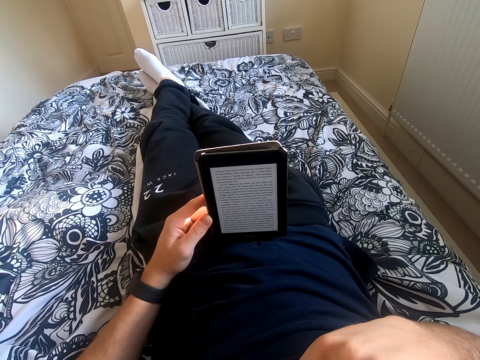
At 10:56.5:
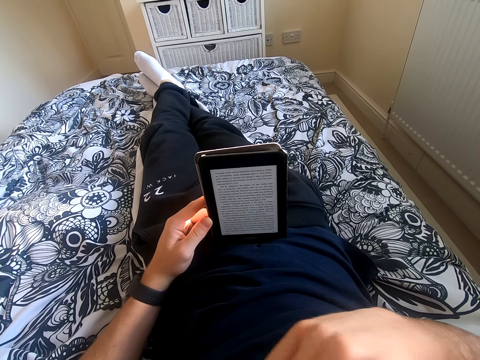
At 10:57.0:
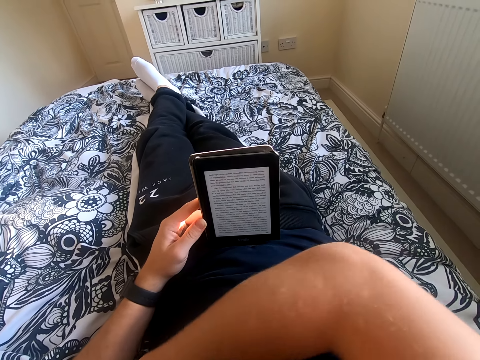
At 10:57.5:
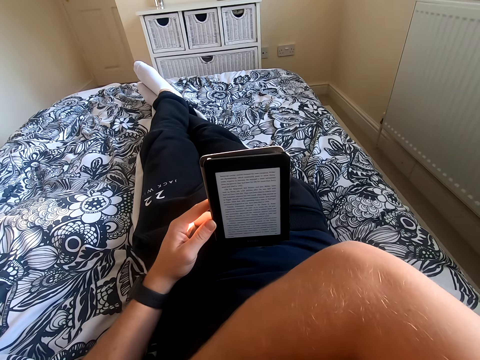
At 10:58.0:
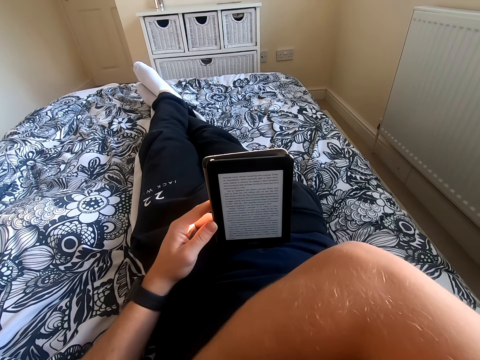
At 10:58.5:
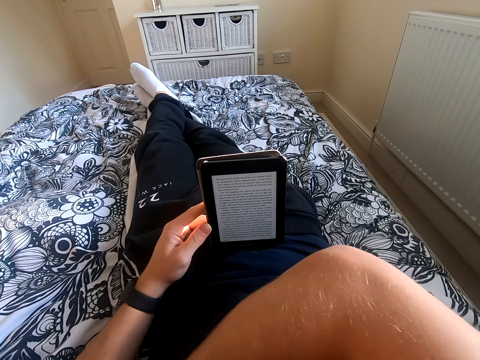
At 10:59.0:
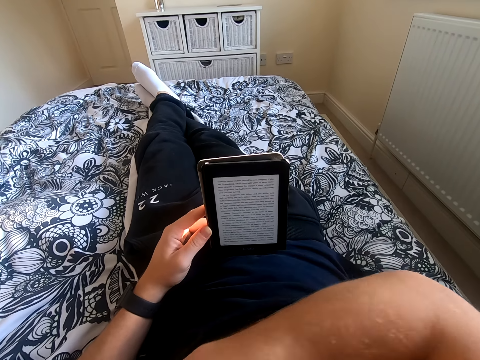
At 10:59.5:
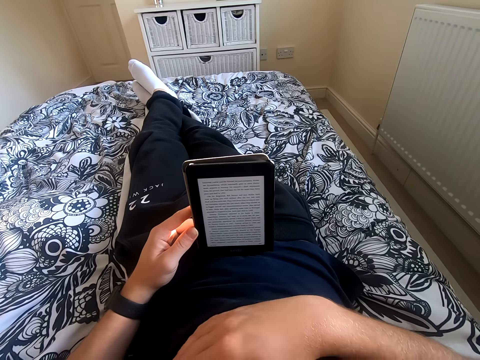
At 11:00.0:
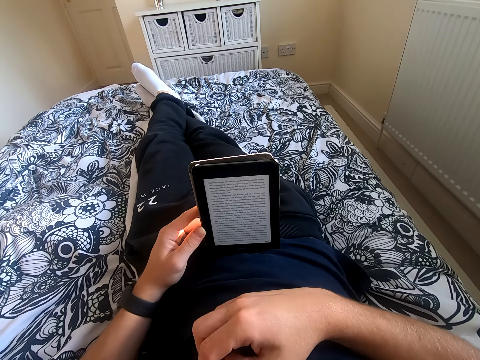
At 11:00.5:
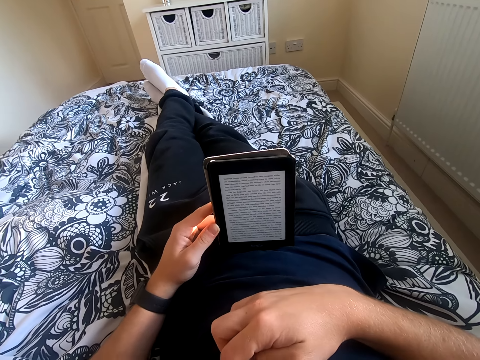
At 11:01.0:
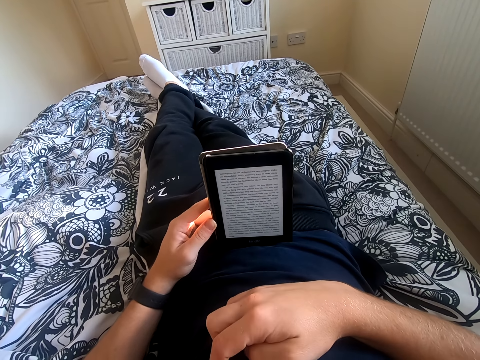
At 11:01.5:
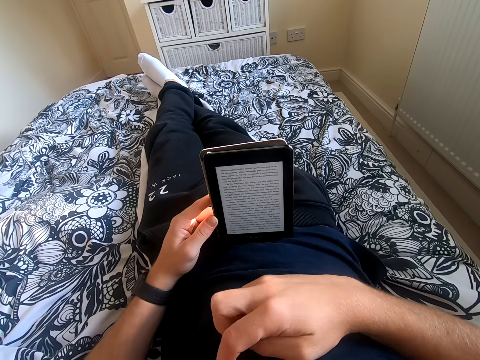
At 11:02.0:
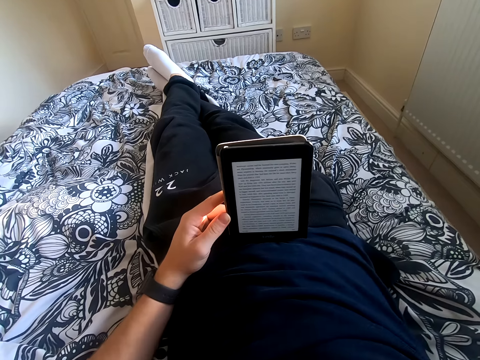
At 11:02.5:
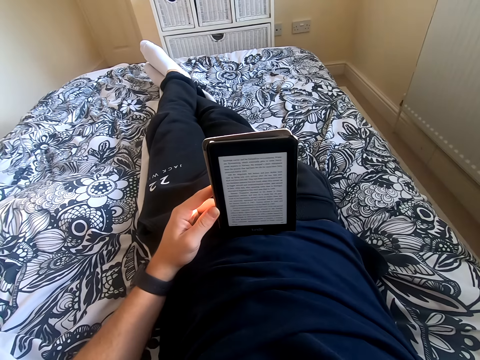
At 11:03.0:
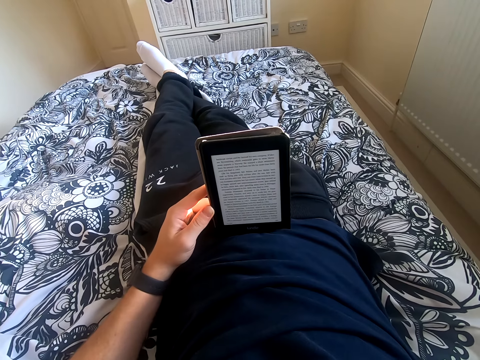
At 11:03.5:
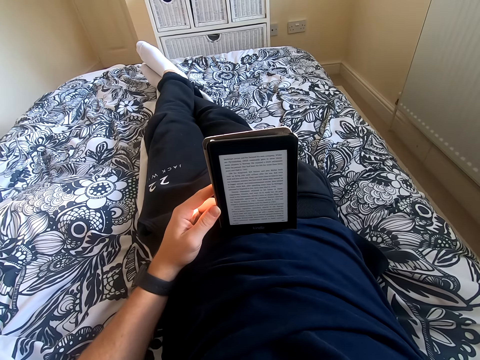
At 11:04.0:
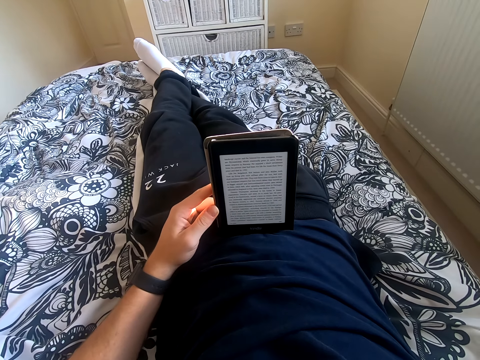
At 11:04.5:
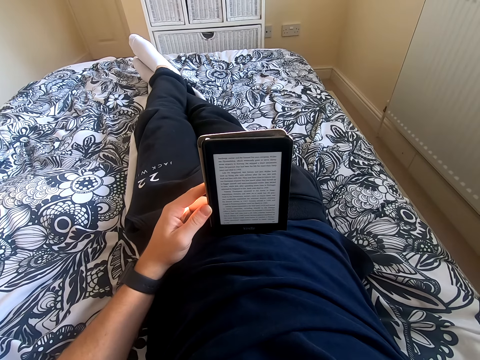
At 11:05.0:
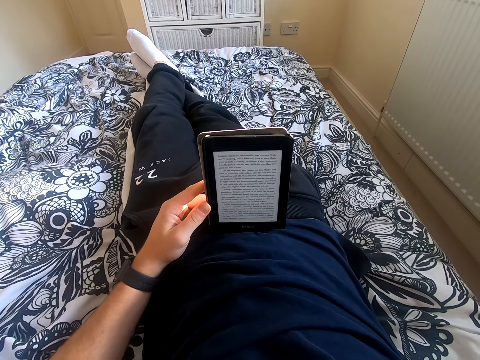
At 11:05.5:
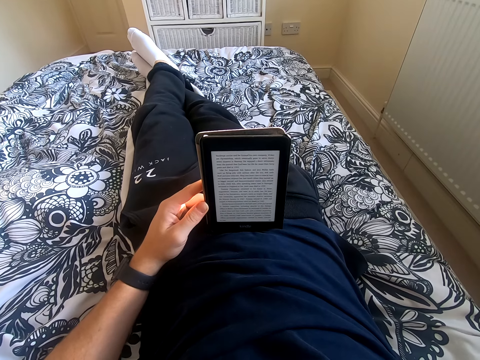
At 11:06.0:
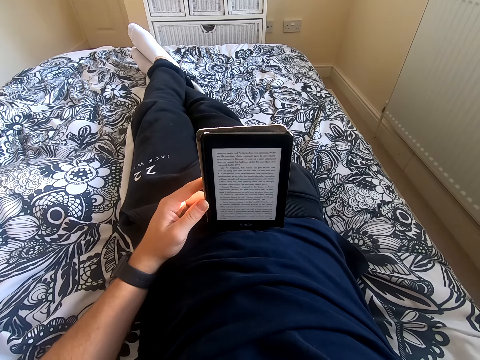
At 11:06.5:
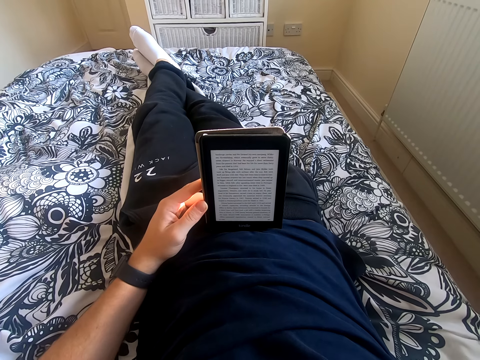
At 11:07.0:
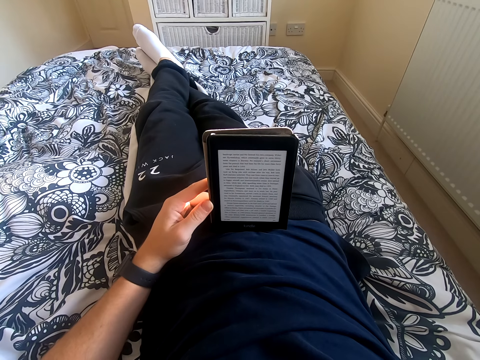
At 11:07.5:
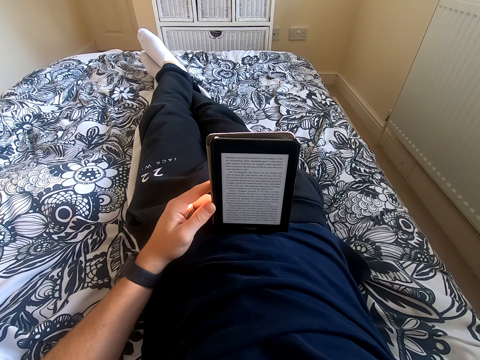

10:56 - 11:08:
The camera wearer scratches his body. He reads the book on the tablet. He places his right hand on the chest, lifts his right hand, and reads on the tablet.

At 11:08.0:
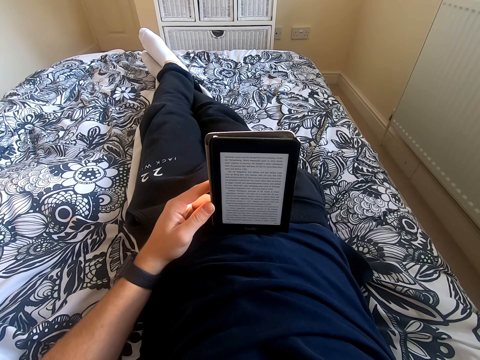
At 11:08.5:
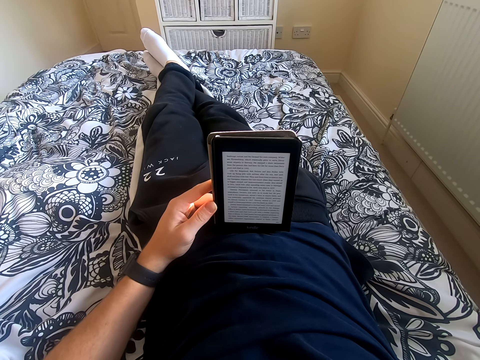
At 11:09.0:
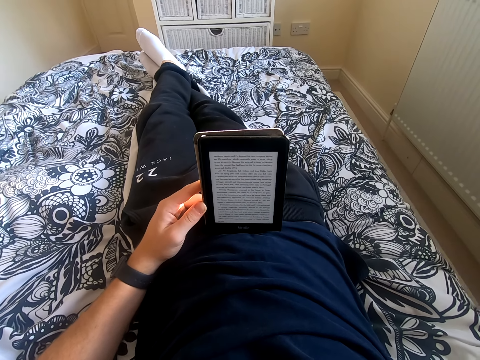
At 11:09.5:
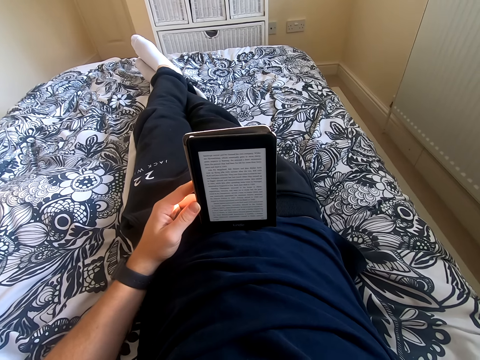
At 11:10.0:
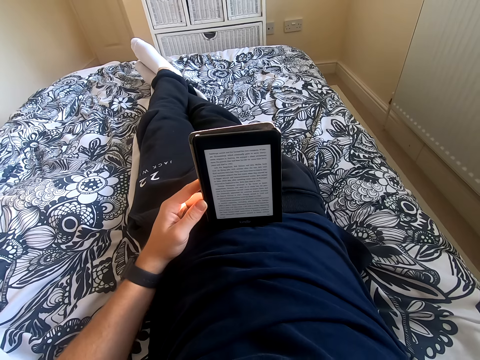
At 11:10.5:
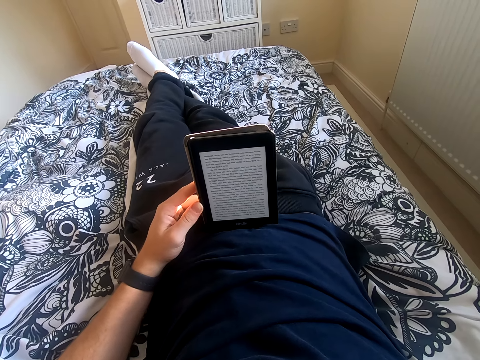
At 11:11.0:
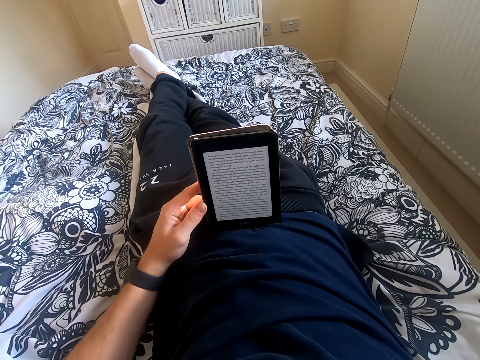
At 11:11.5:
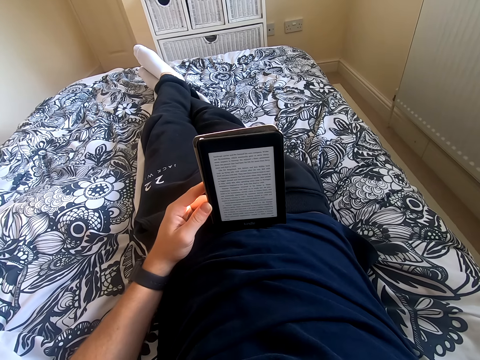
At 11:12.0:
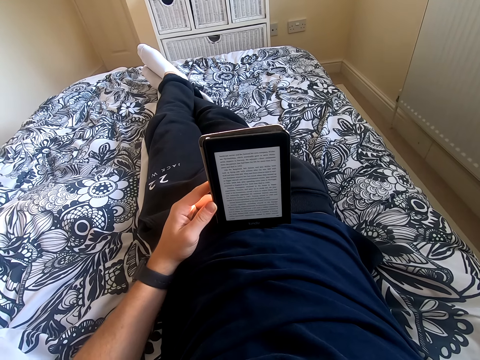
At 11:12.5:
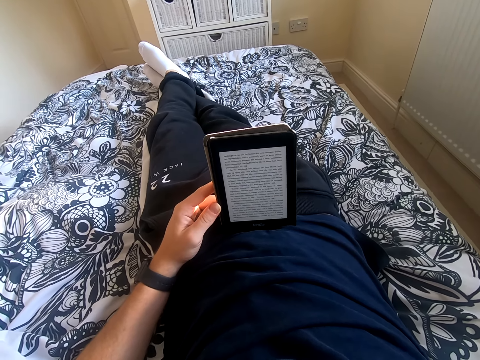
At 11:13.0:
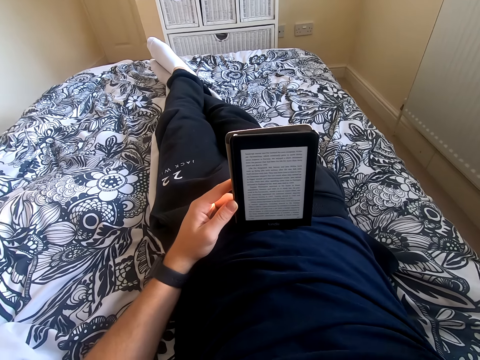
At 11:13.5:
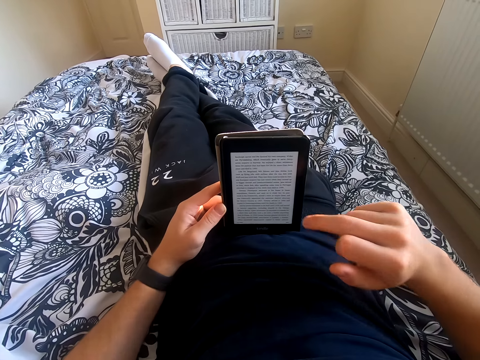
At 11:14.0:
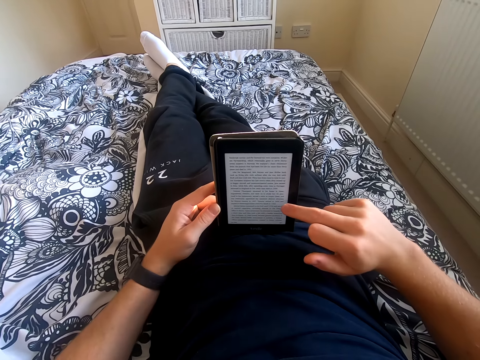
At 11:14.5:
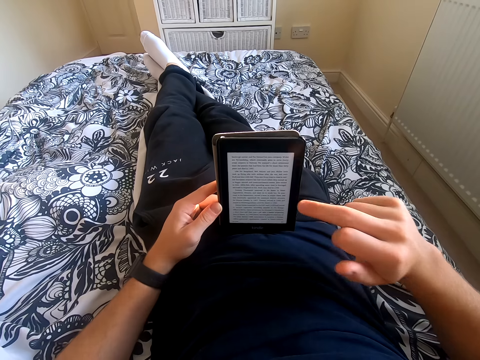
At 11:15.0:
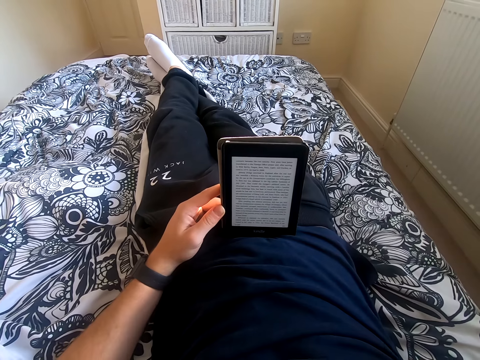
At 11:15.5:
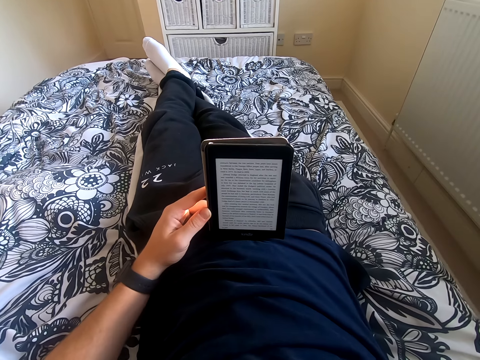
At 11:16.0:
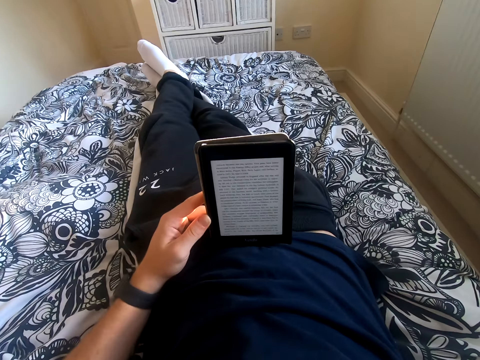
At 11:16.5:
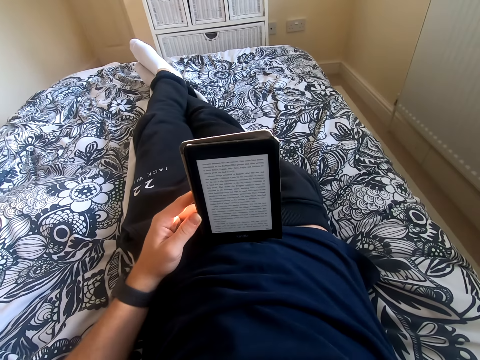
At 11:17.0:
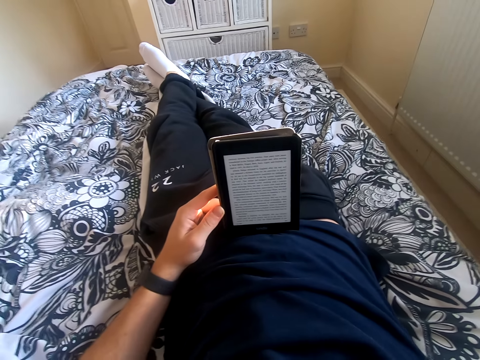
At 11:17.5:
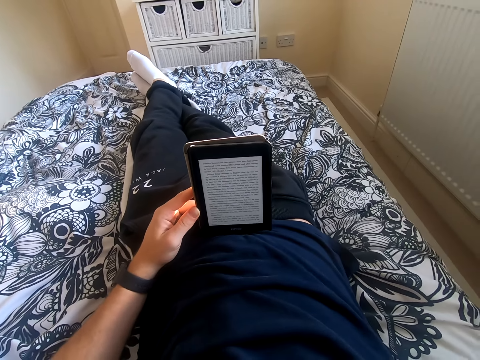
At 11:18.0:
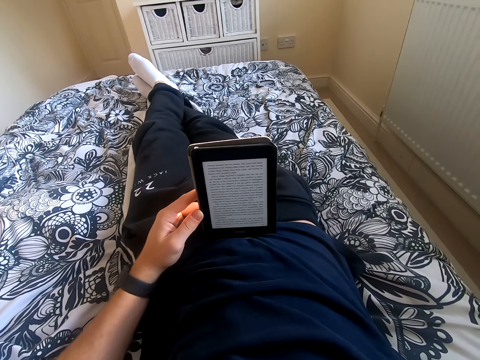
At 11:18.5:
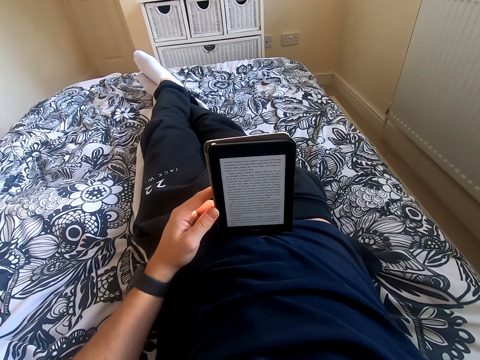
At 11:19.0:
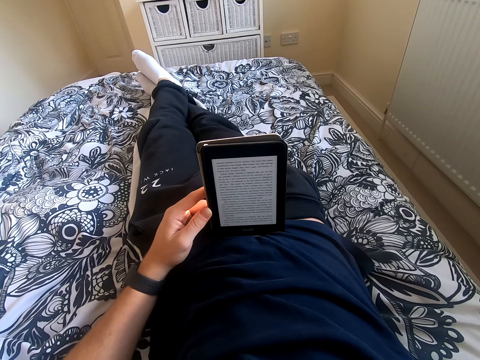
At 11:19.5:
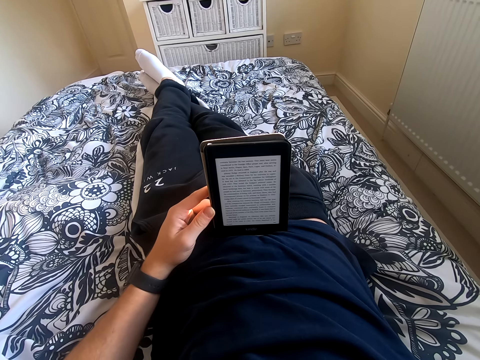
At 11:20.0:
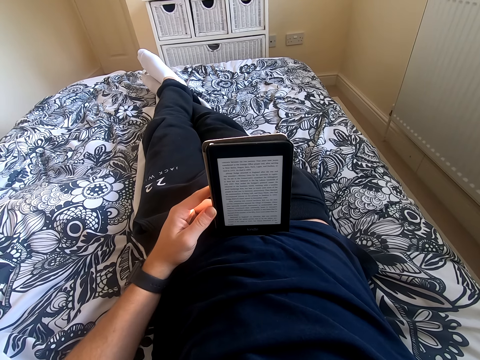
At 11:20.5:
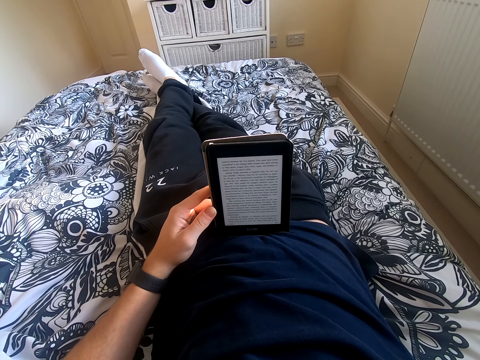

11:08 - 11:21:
The camera wearer lowers his right hand. He touches the tablet screen and scrolls through the tablet. He lifts his right hand and reads the book on the tablet.

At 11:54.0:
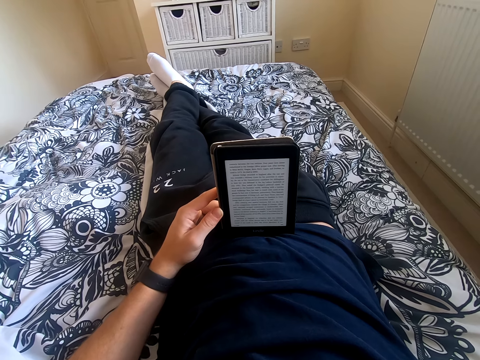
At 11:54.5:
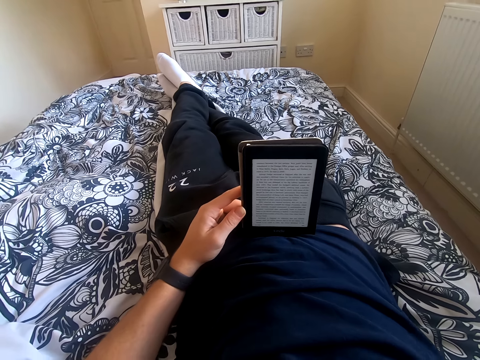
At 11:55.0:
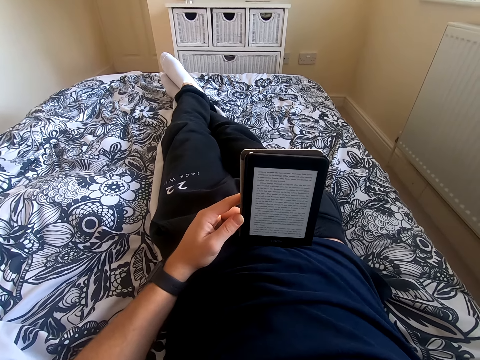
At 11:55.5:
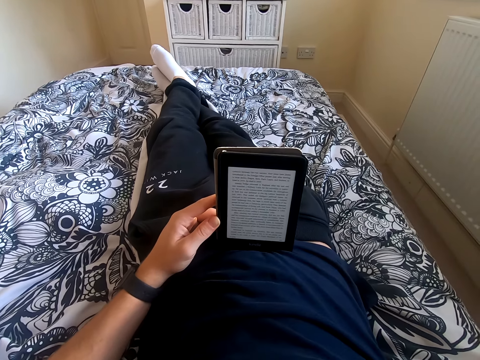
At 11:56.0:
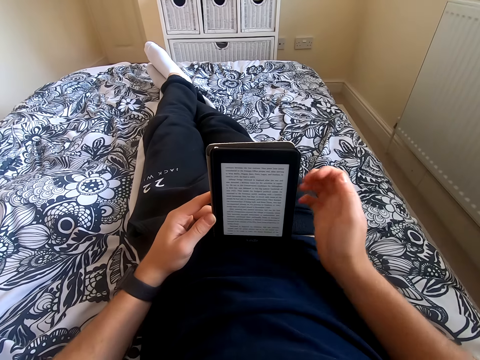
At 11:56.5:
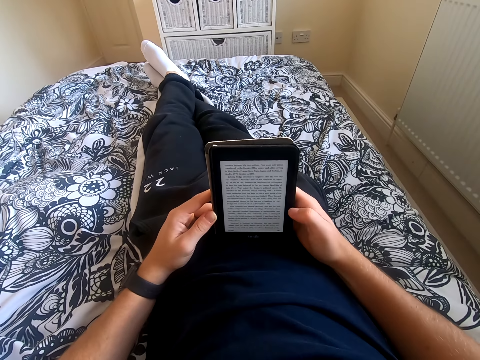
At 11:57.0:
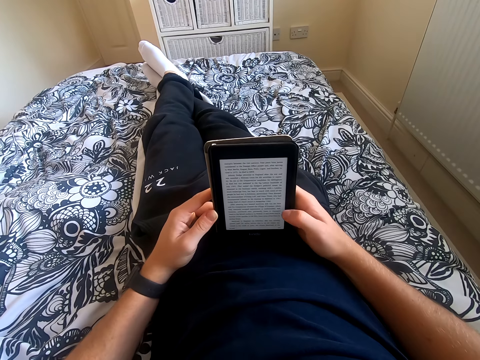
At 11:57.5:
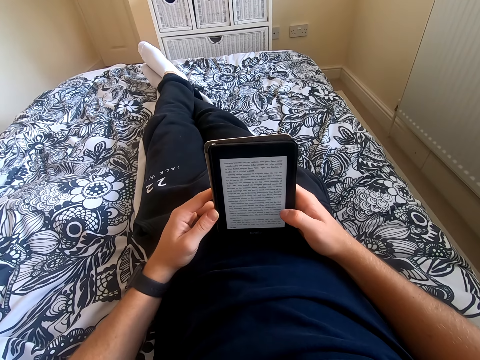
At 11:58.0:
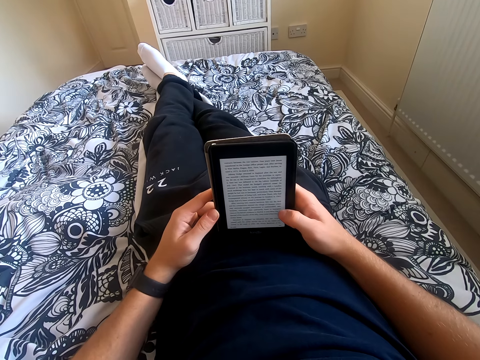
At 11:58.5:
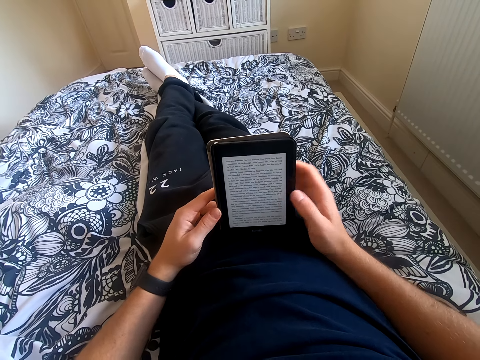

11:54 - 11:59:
The camera wearer looks around the house. He holds the phone with his right hand. He scrolls the phone.
